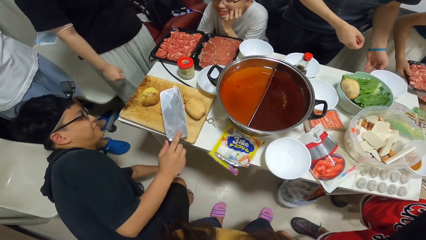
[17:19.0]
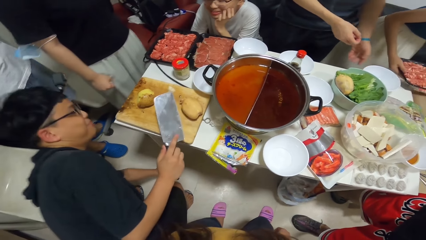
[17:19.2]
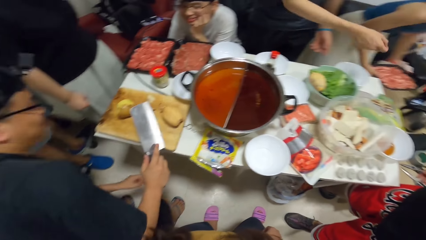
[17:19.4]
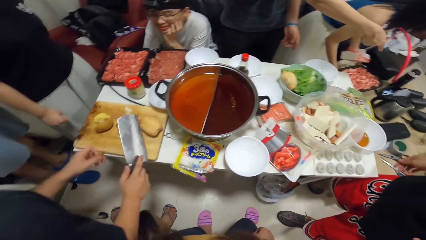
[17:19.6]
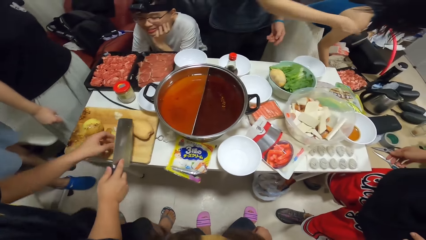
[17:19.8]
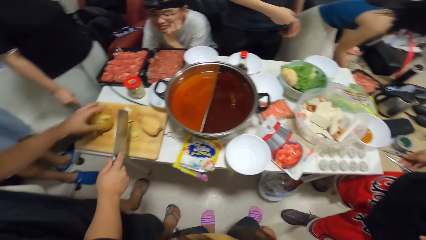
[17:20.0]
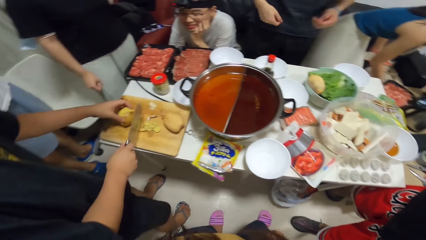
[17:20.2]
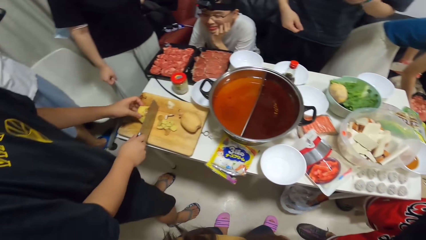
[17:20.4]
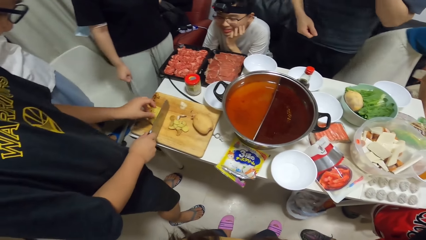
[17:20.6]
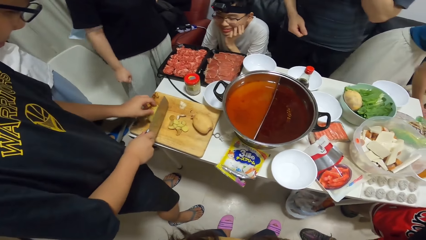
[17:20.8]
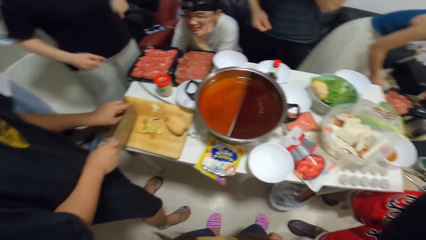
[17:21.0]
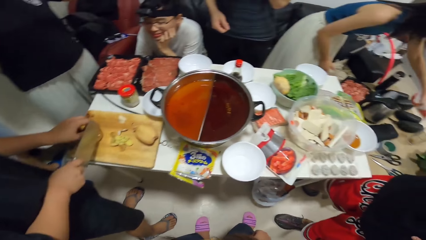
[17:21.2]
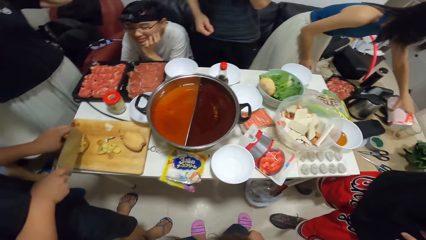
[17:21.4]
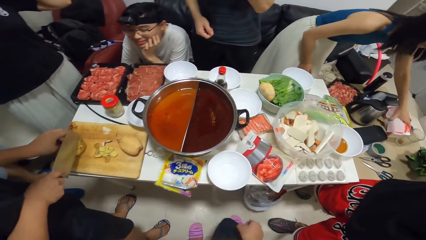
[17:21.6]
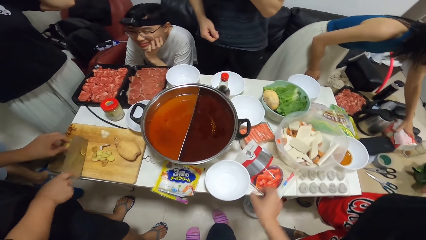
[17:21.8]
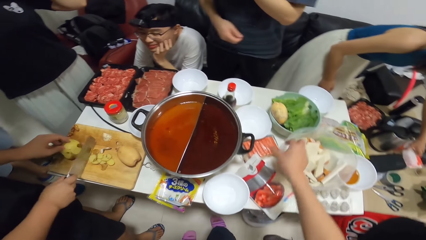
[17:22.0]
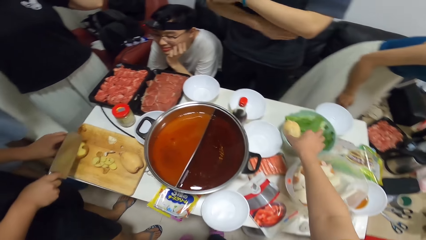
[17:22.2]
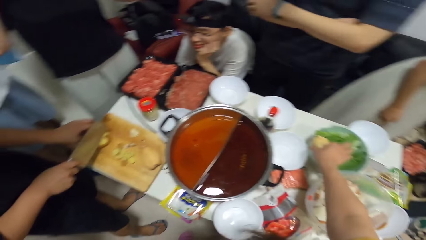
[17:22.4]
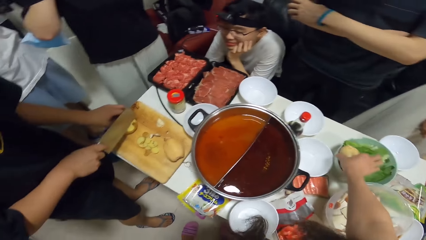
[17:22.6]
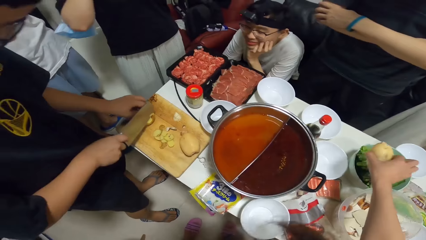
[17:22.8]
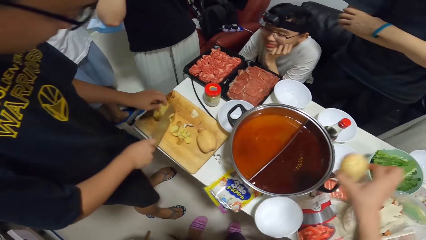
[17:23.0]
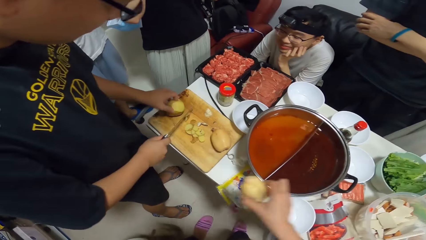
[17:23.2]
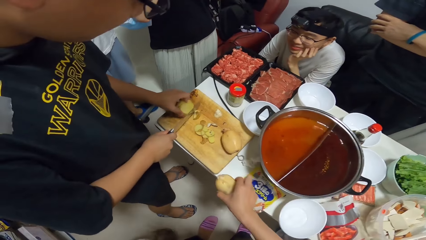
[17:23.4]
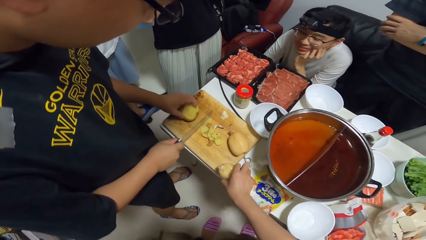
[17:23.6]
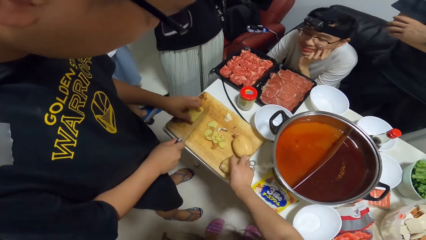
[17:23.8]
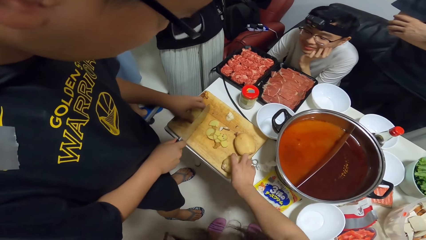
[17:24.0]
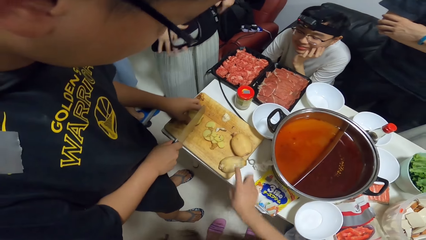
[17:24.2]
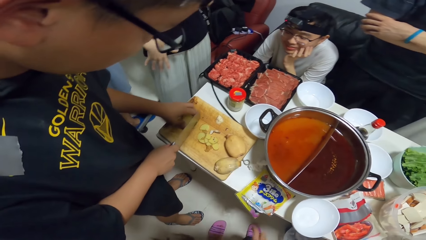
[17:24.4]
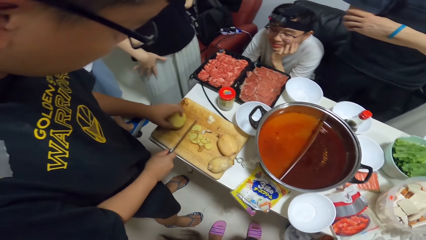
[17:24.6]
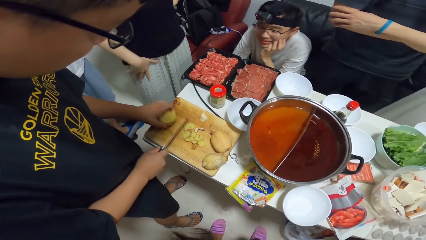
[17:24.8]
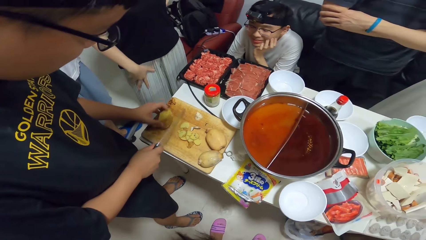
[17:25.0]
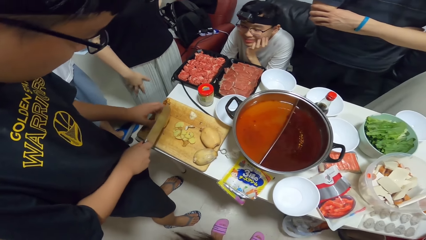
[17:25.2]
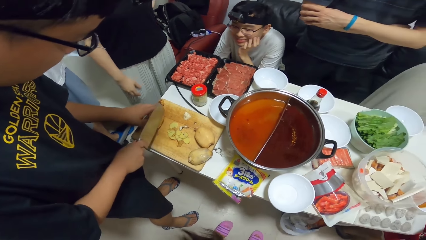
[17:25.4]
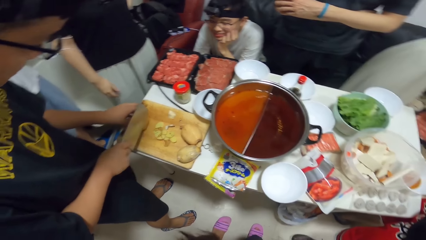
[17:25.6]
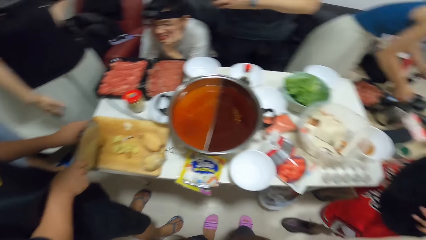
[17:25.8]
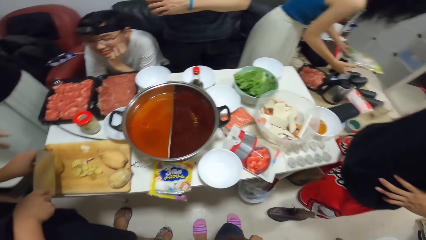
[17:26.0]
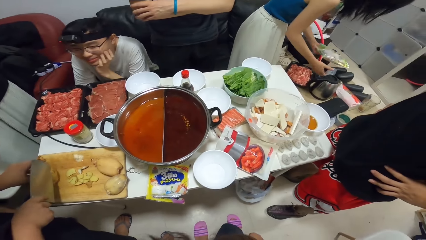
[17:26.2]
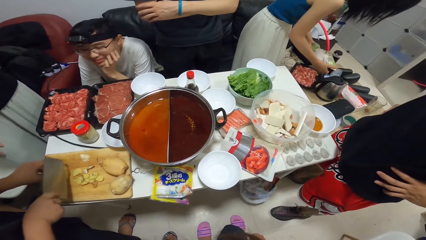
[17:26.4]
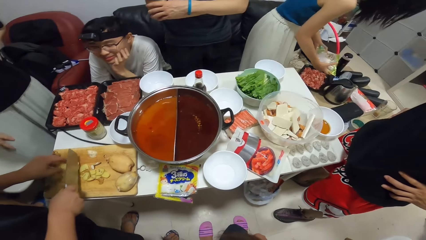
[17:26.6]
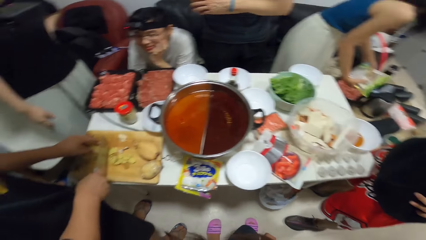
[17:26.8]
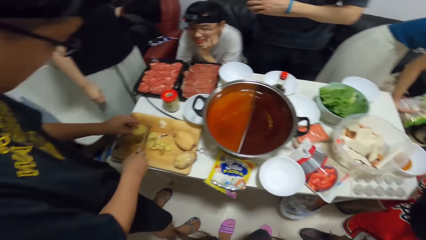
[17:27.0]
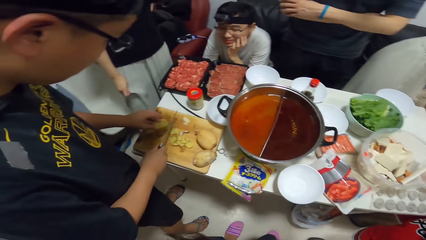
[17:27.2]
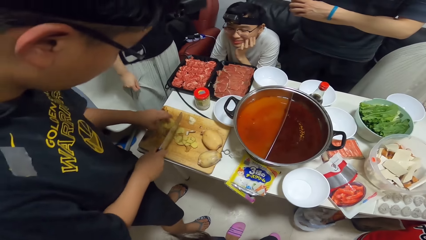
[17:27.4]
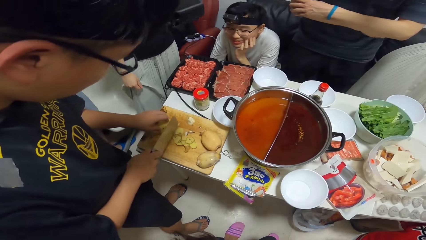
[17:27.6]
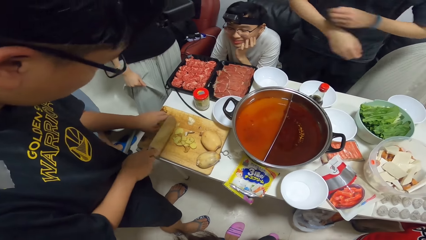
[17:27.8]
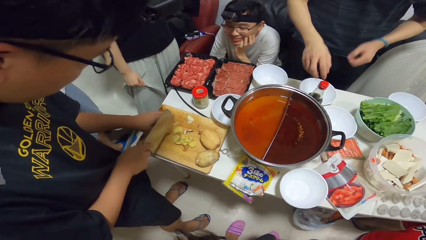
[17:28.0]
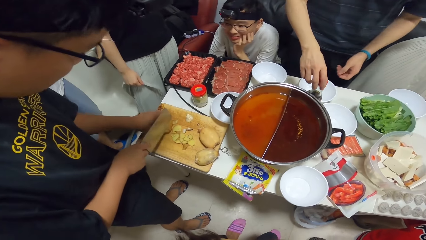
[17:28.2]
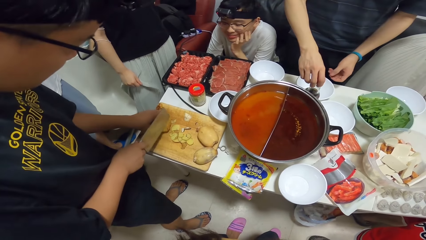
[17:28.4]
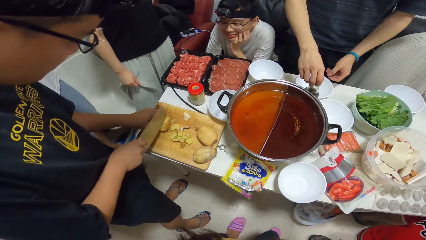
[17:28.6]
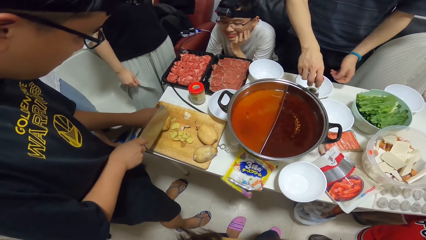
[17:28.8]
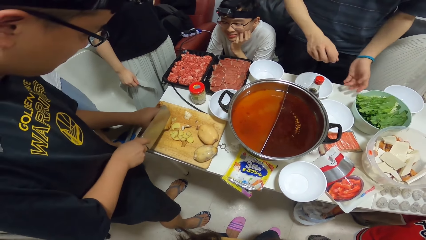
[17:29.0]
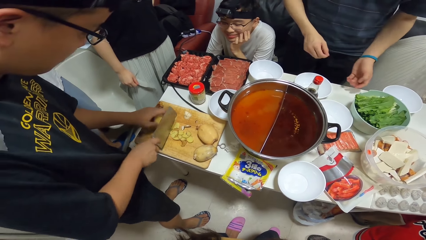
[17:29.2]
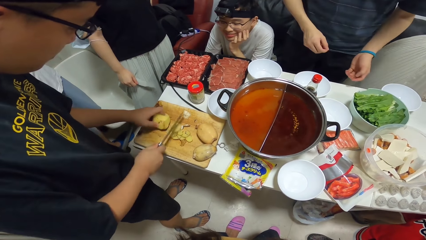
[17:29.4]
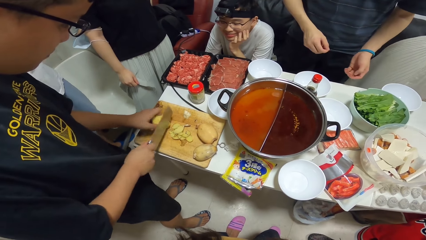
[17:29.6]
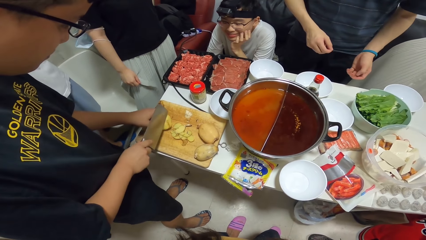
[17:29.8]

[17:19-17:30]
A man bends, picks a potato peel on the floor with his left hand, stands up, and peels the potato. A woman puts something on a box. The camera wearer picks a potato in a bowl of vegetables with her right hand. She drops the potato on the chopping board. Another man moves the bottle on the table with his right hand. Another woman holds her skirt.

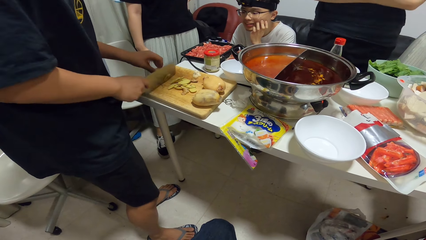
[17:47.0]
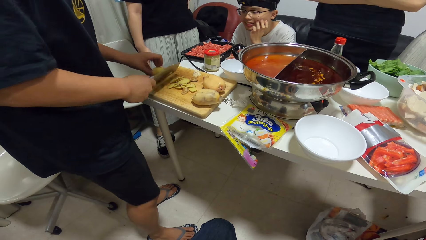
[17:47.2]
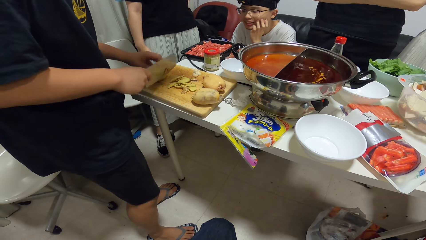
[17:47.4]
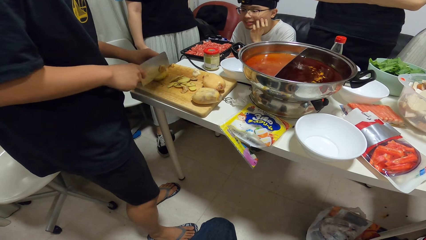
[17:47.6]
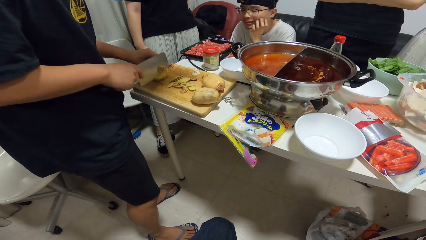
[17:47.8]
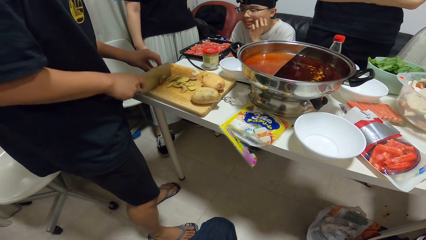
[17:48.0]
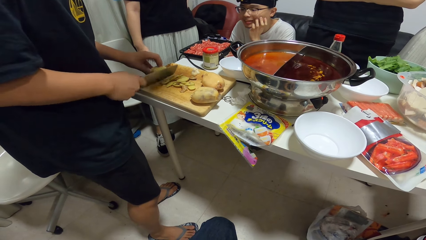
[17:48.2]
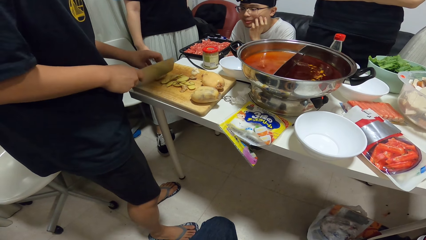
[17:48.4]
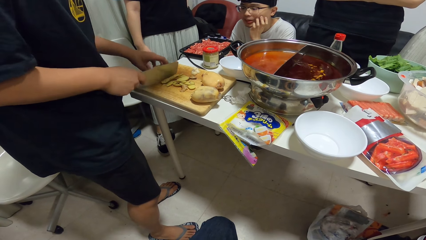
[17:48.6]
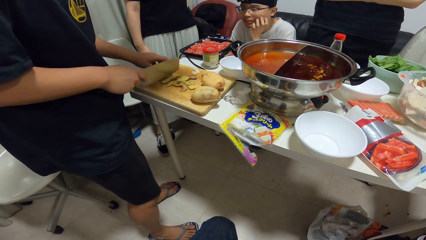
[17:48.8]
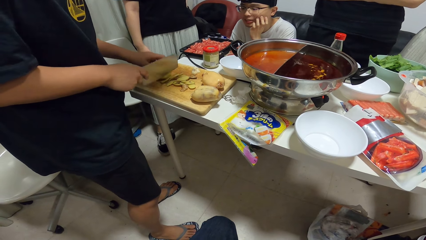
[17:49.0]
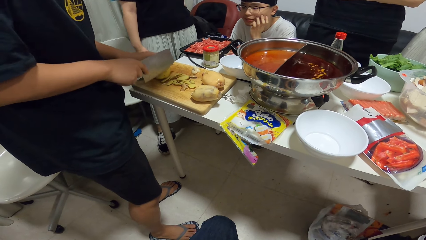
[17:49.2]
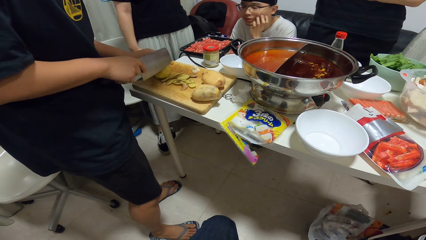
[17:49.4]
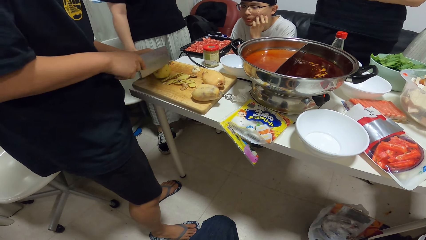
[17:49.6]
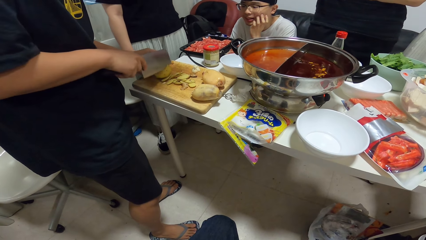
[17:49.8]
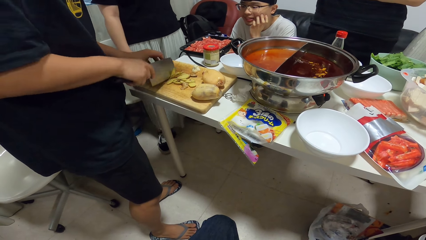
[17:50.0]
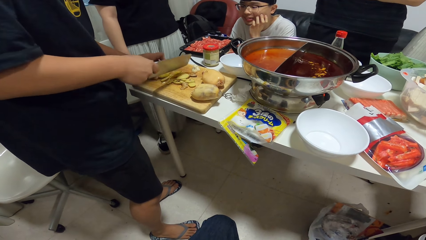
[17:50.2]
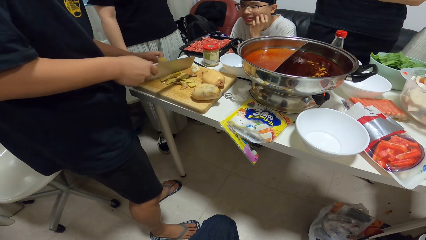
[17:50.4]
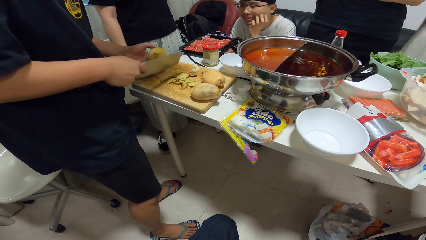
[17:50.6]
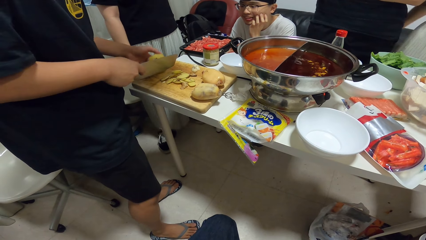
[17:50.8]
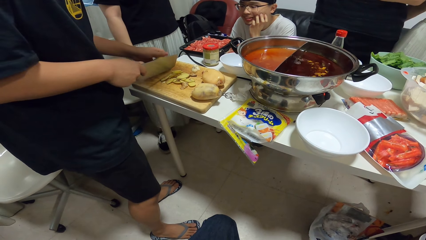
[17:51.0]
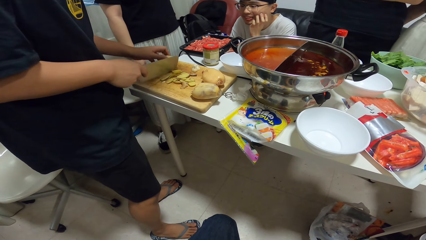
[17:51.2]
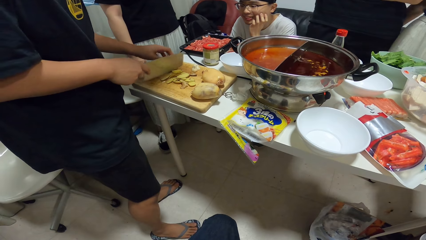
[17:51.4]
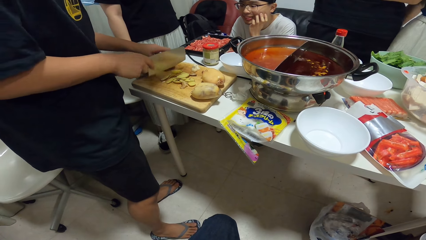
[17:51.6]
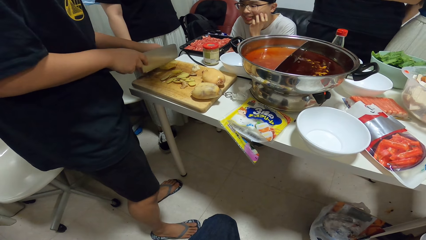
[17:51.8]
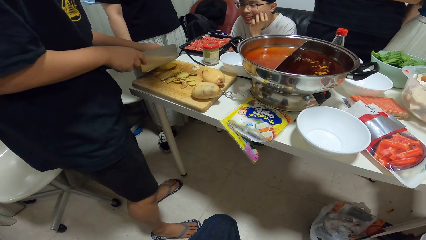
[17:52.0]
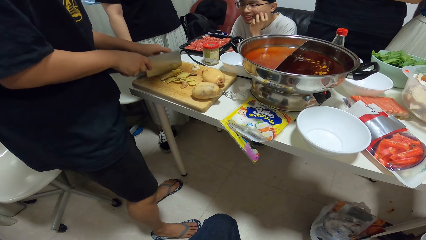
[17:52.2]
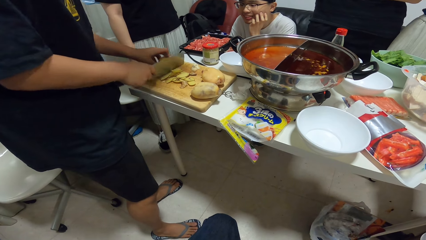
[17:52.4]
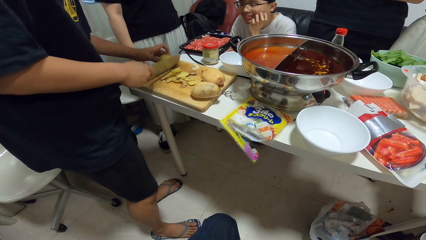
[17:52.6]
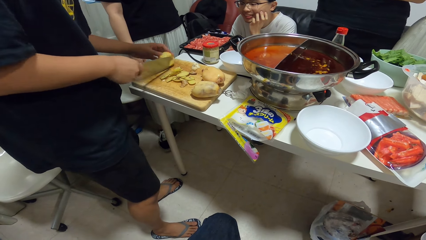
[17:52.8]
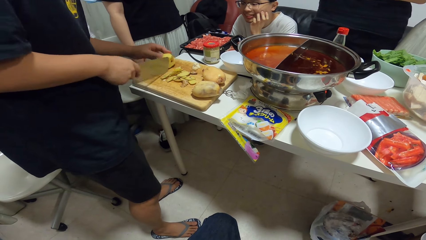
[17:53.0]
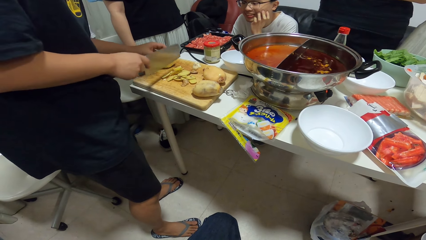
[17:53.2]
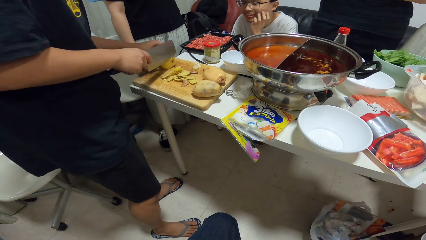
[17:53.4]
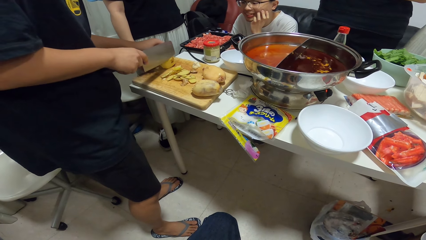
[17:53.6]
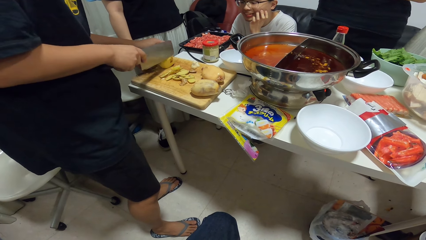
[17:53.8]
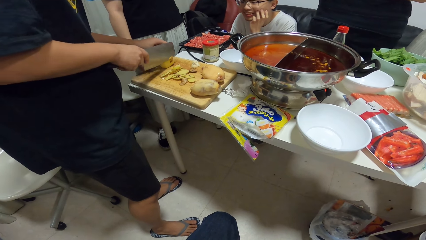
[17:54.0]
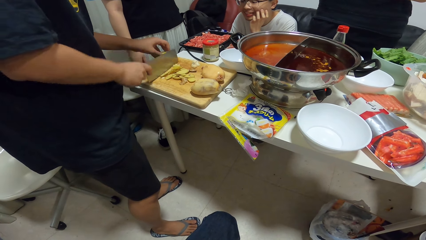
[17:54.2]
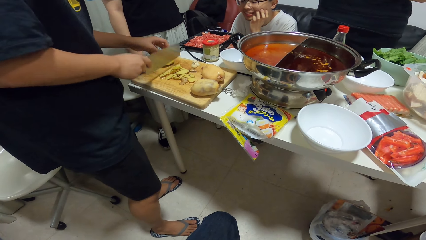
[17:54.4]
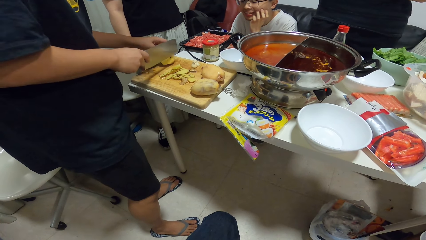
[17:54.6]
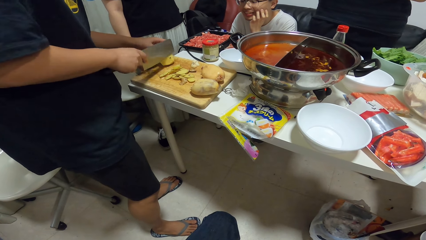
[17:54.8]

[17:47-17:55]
A man peels the potato.
